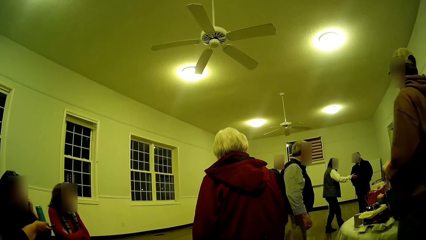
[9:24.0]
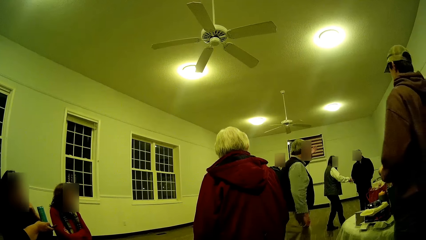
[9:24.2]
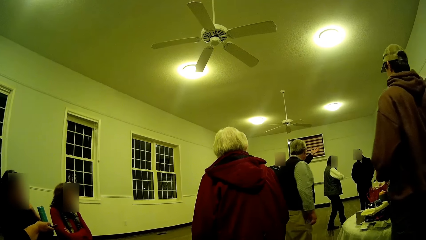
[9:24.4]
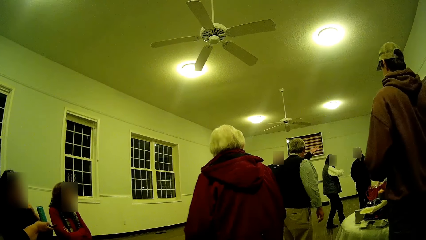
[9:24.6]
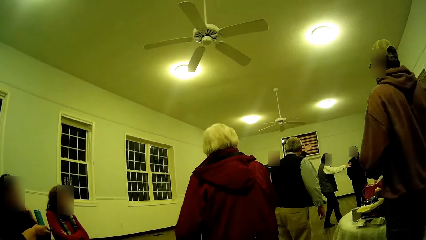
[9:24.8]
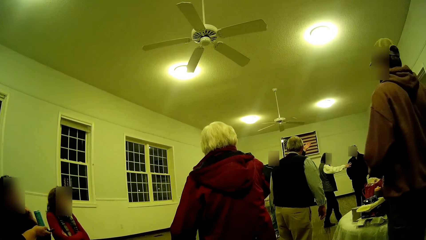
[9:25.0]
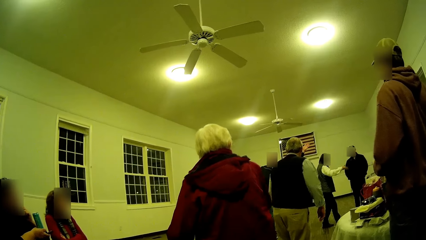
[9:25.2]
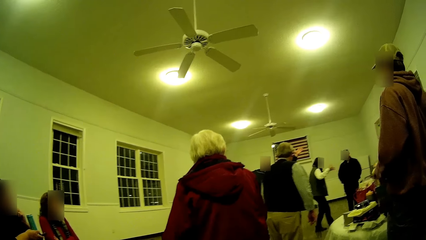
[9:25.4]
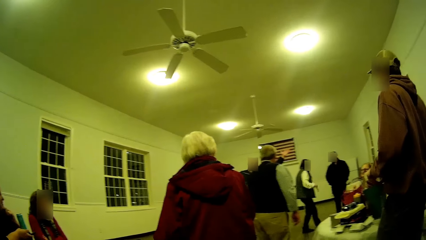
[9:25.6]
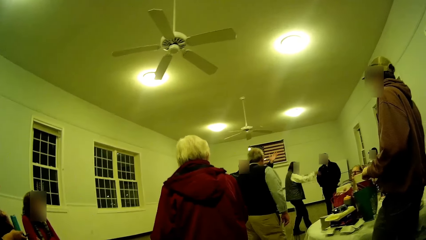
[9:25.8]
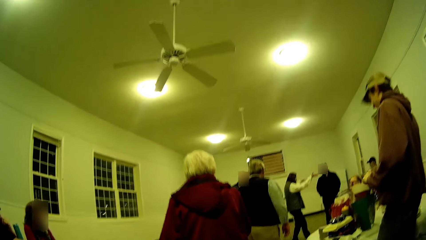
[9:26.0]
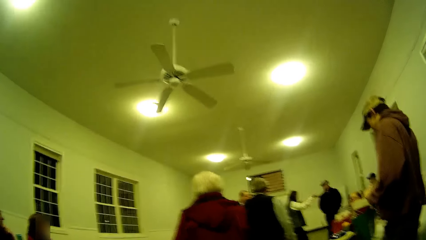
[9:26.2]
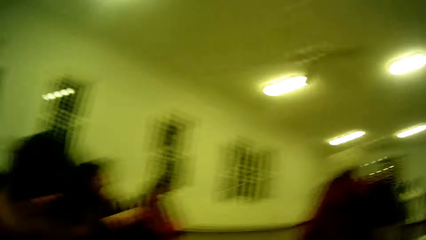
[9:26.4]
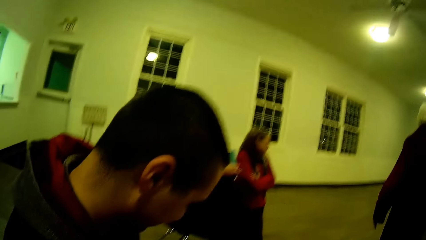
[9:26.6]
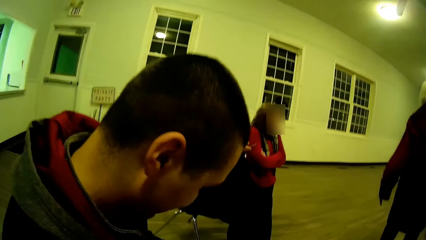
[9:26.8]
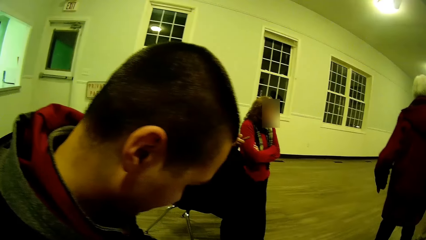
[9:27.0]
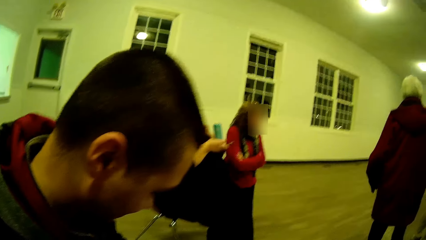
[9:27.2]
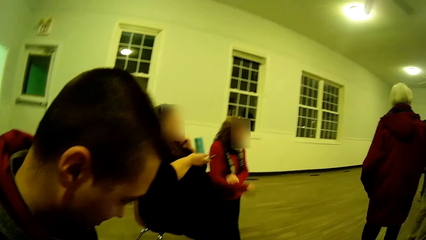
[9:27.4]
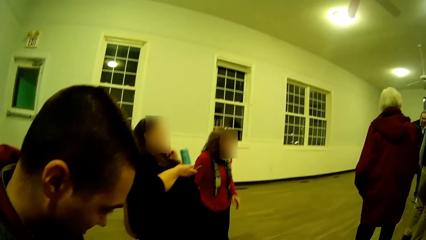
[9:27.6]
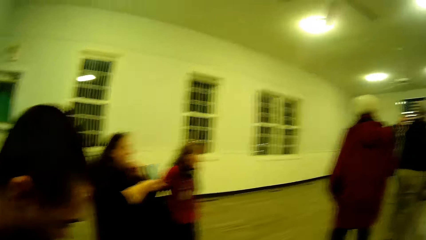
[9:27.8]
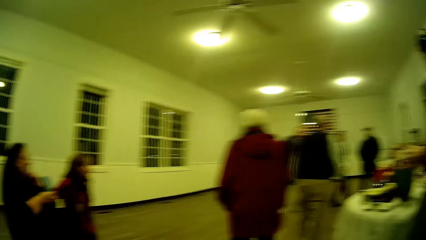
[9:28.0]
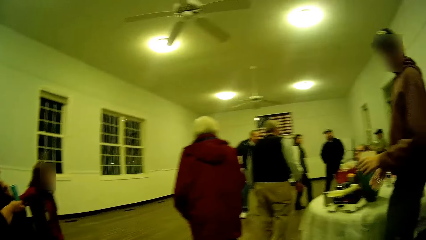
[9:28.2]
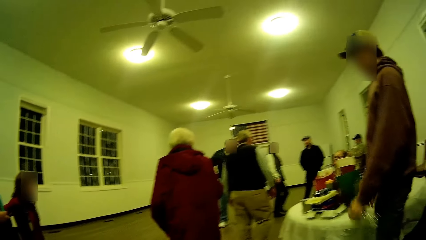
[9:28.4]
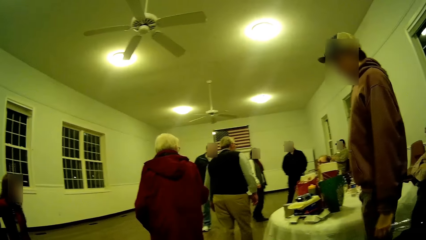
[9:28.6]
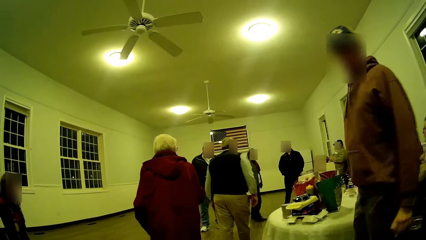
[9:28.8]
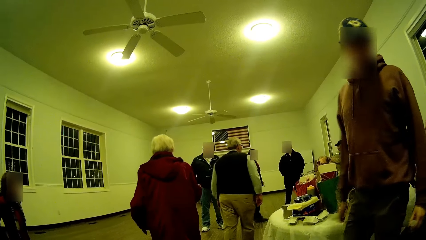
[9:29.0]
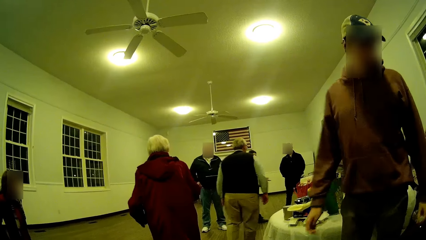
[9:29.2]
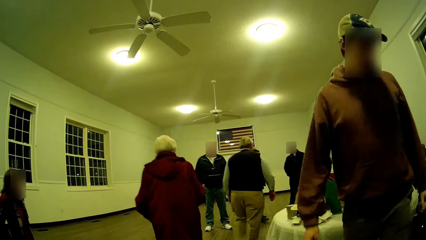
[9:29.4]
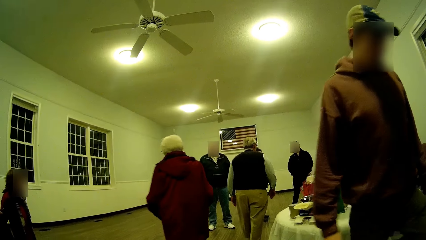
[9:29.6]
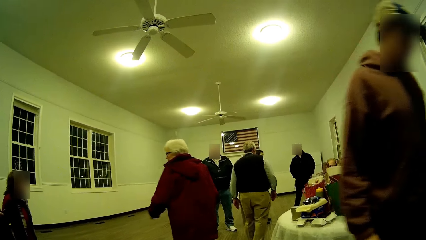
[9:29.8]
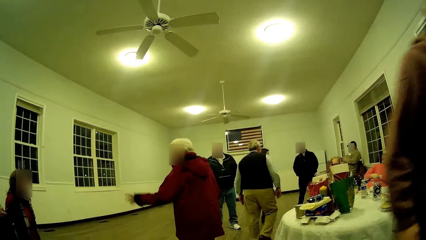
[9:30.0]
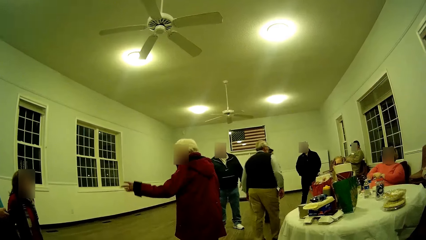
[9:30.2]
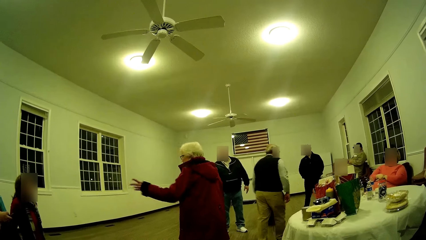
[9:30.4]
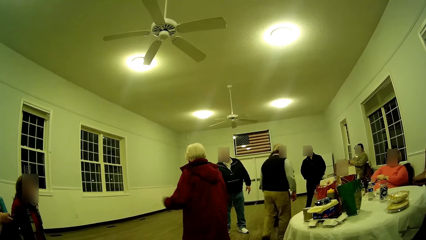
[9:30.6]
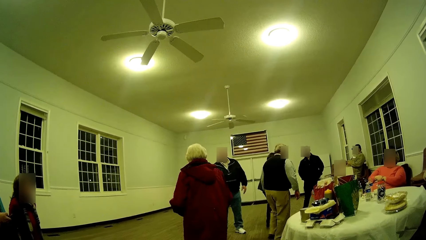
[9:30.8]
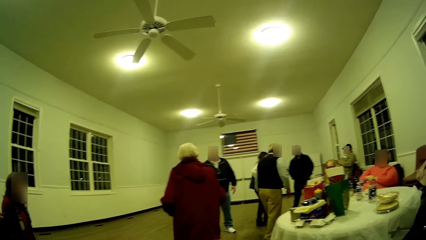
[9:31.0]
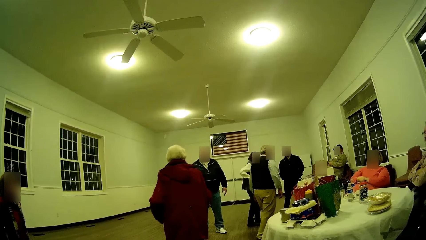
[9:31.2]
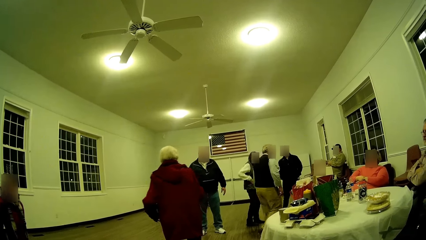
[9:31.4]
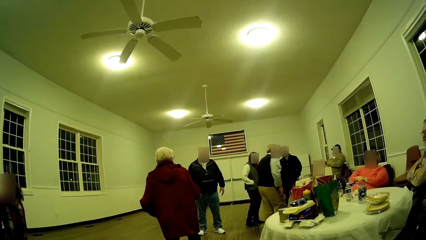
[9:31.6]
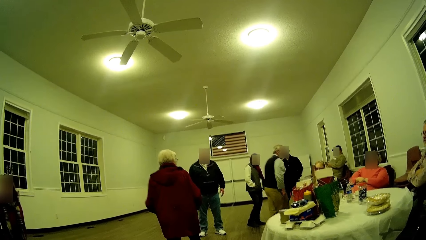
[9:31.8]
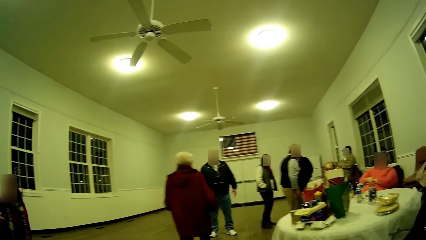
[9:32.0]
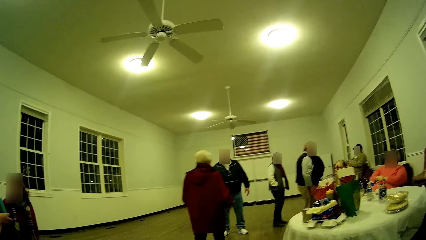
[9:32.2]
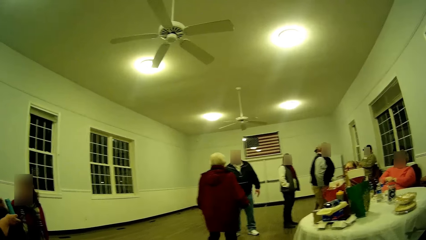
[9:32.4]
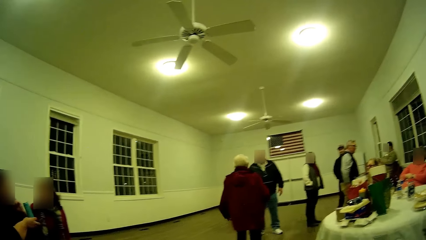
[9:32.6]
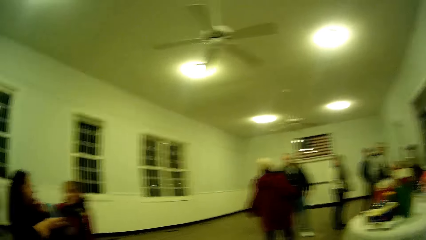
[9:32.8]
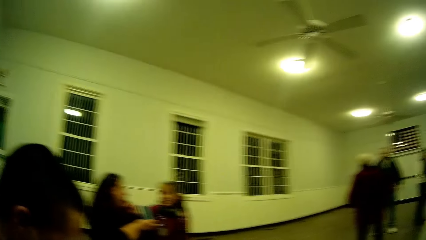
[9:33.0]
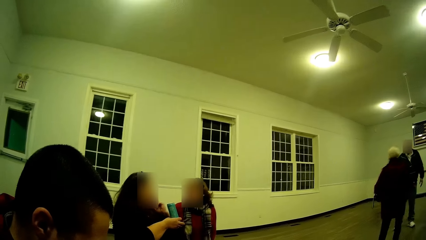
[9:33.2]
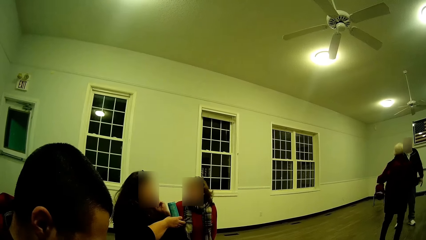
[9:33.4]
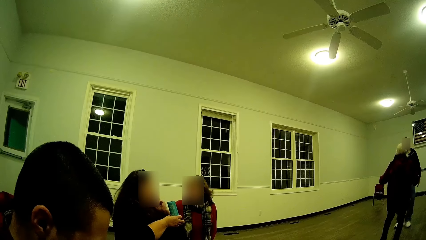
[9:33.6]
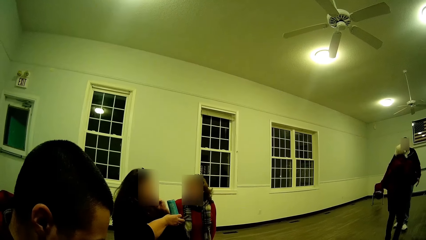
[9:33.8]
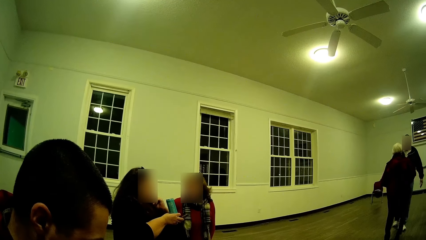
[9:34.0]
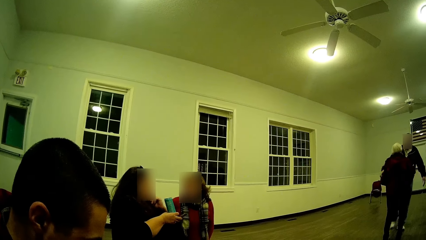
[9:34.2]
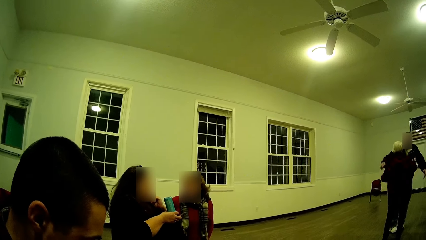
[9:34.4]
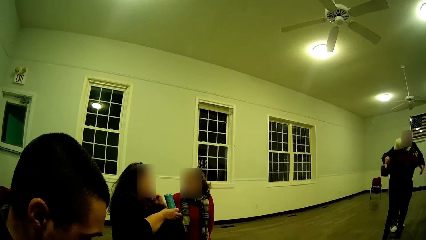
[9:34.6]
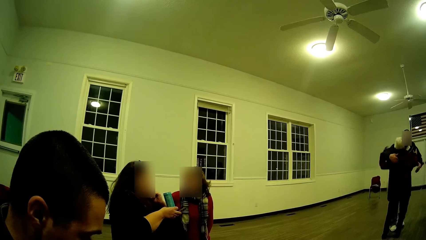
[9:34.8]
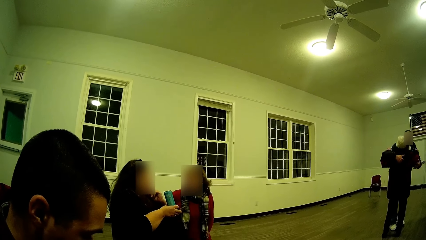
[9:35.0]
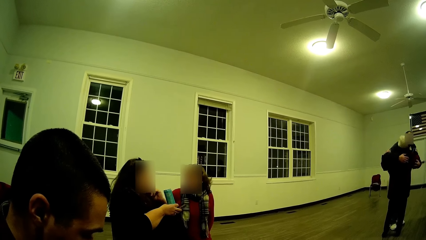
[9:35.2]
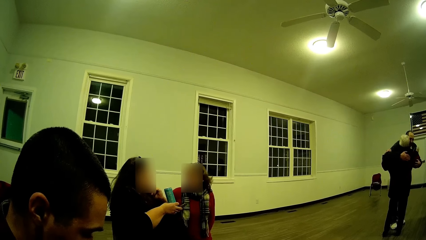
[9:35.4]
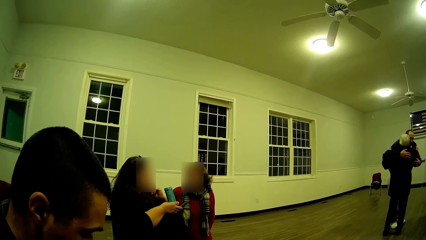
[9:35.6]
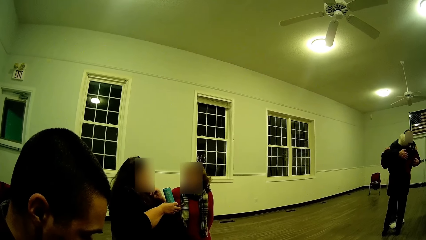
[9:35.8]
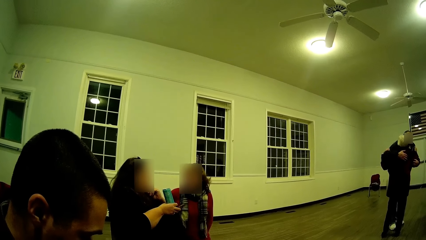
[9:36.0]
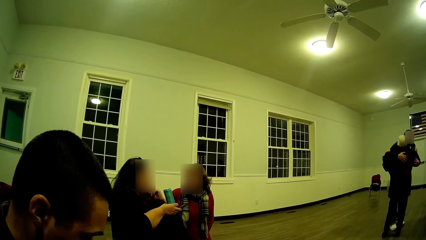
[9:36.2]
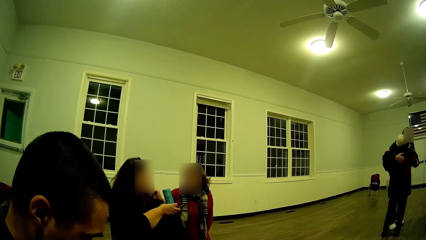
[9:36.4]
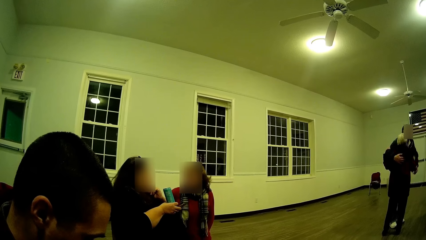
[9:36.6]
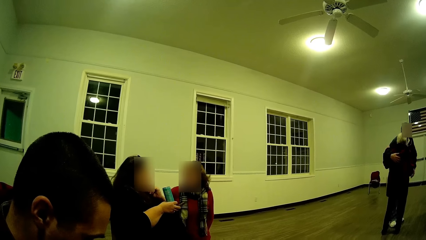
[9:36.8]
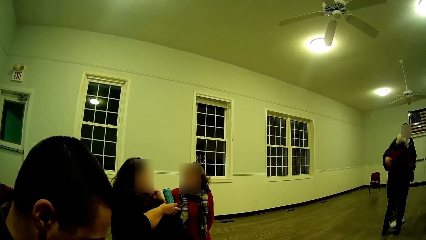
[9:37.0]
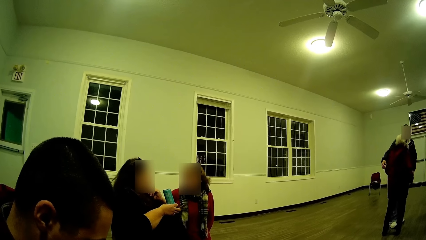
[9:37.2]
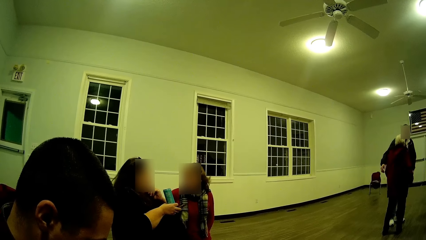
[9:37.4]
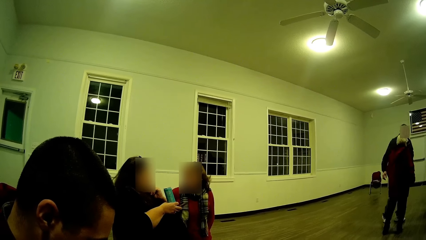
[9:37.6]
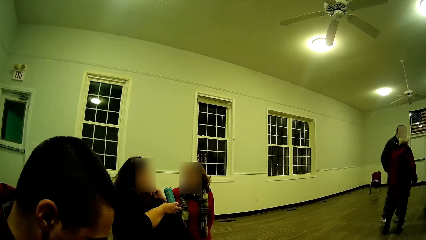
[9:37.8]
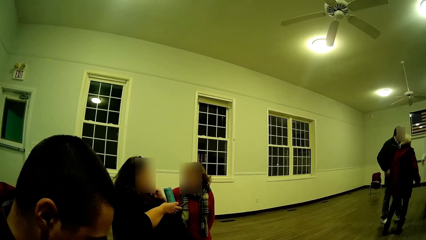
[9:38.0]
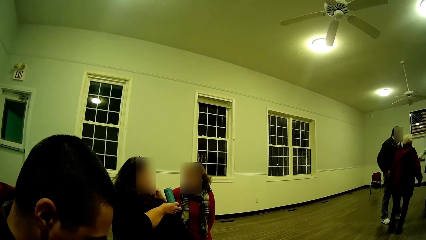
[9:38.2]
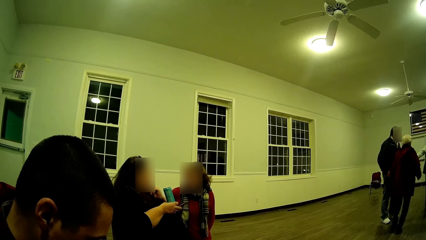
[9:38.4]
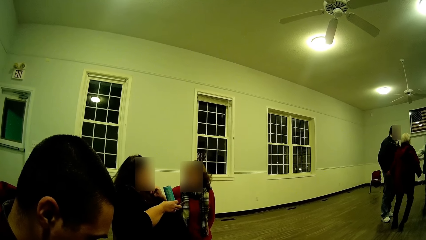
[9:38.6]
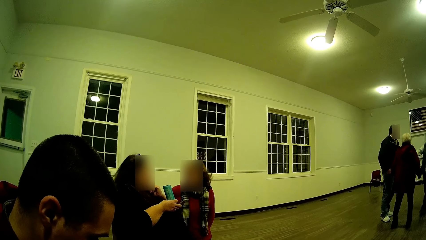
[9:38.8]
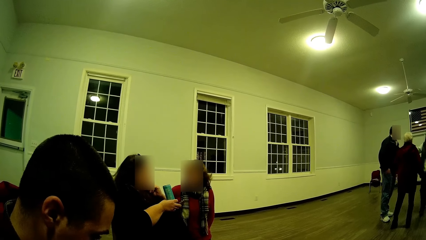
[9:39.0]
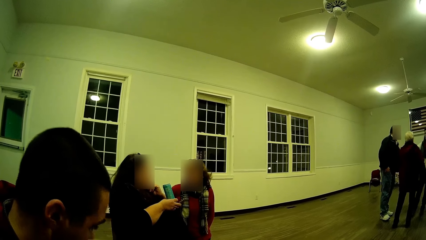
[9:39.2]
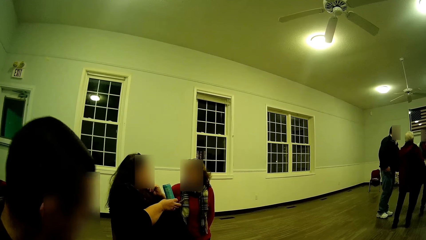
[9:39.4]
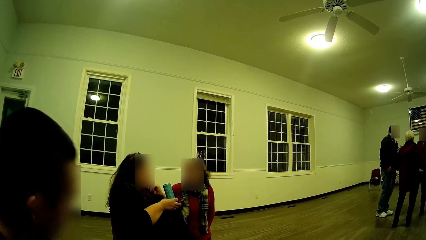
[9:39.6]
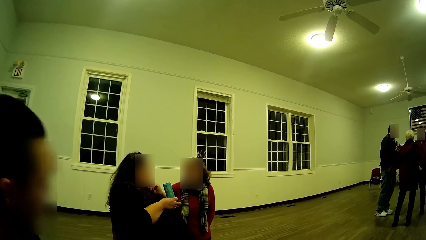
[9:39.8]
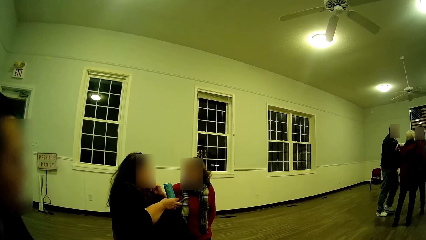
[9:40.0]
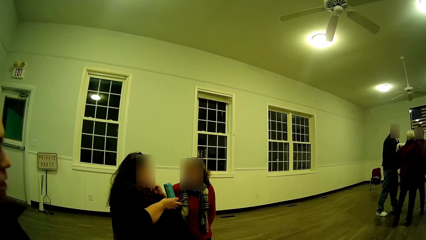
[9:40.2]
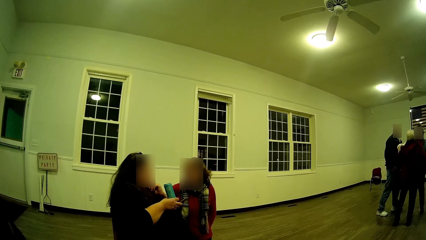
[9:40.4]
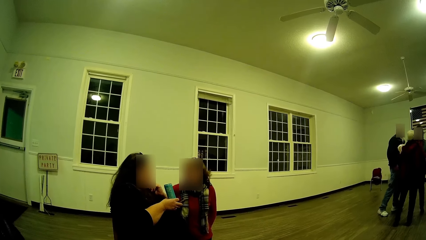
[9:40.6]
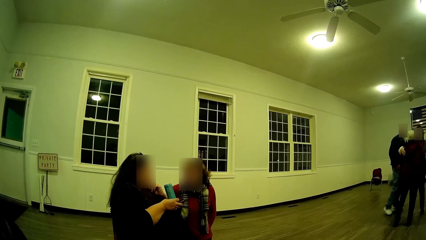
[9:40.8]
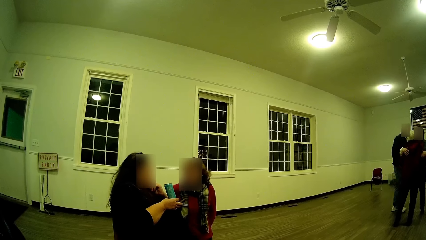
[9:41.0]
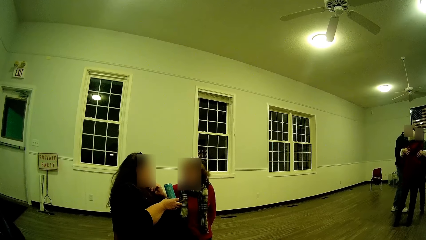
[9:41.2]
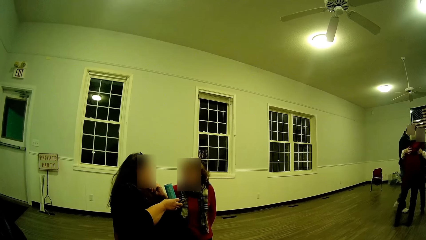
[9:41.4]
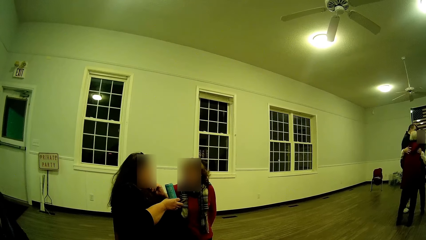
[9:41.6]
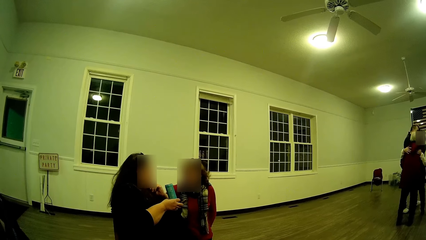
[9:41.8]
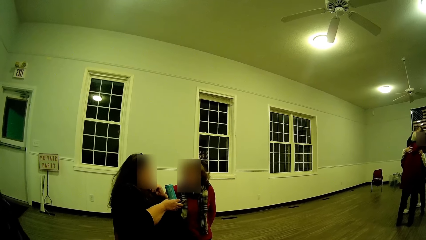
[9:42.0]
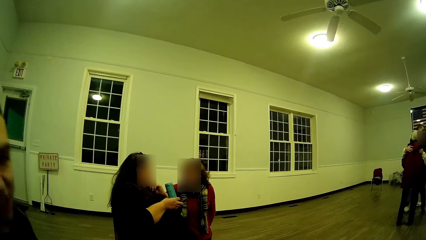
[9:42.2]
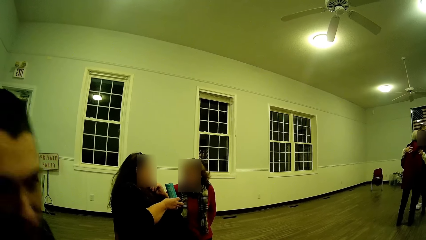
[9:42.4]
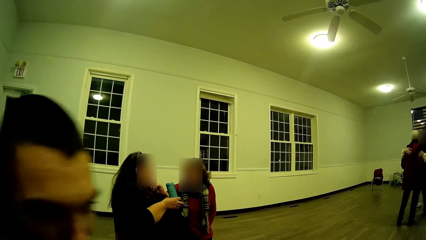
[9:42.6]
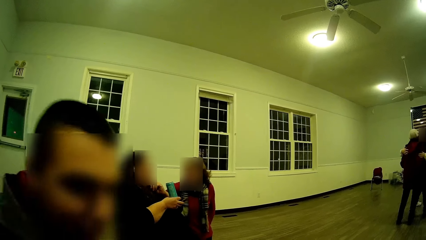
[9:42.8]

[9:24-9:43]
The camera wearer rotates the camera. A woman moves her hand. A man turns around. The woman stretches her hand, walks in the room, and hugs another person. Another man moves back.
